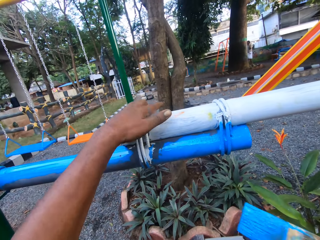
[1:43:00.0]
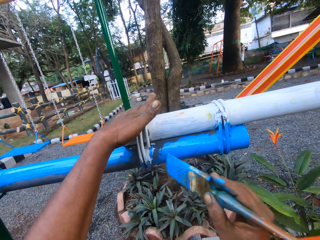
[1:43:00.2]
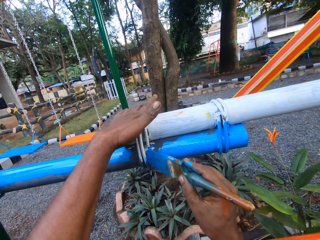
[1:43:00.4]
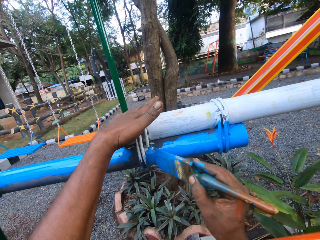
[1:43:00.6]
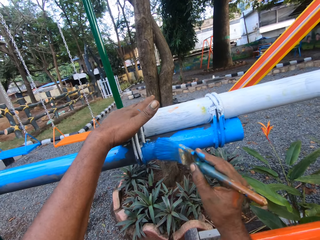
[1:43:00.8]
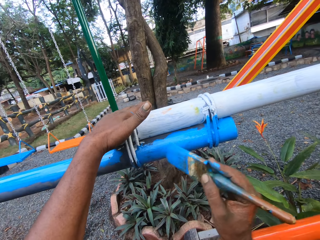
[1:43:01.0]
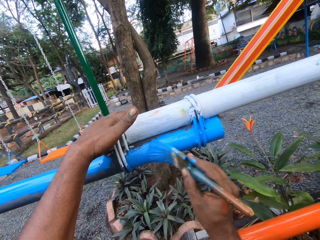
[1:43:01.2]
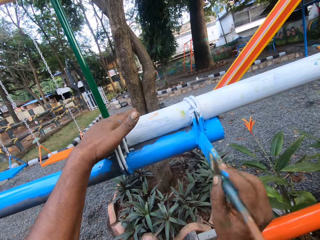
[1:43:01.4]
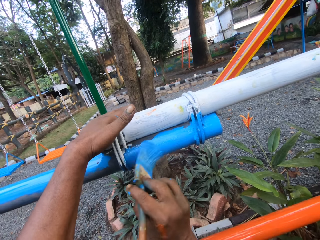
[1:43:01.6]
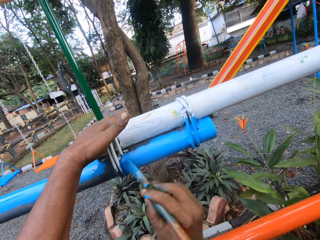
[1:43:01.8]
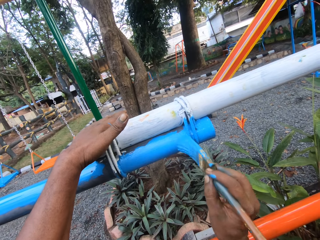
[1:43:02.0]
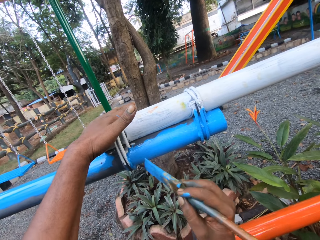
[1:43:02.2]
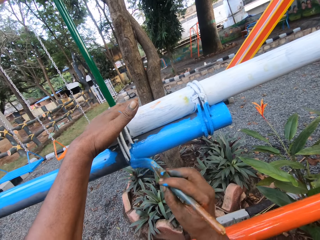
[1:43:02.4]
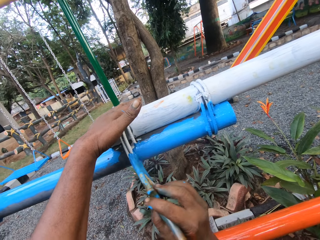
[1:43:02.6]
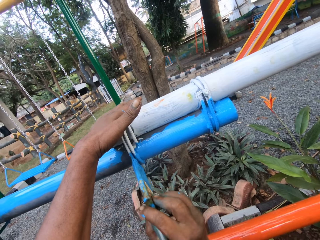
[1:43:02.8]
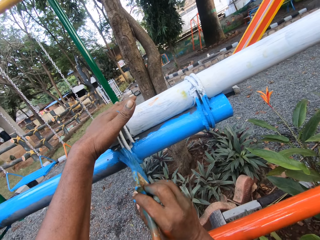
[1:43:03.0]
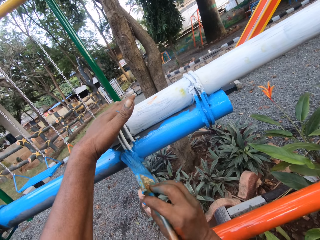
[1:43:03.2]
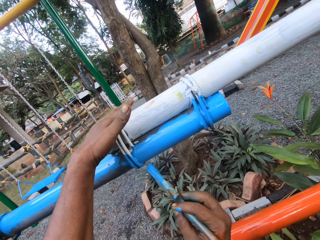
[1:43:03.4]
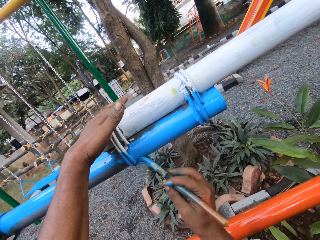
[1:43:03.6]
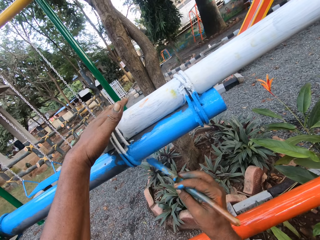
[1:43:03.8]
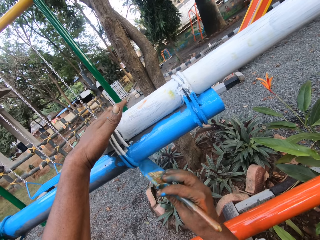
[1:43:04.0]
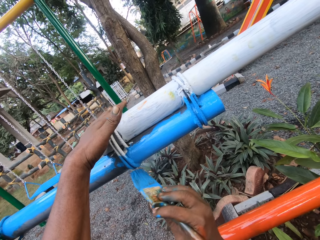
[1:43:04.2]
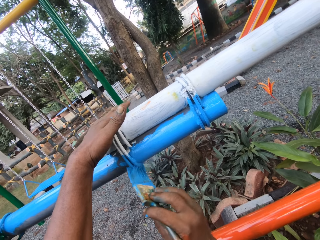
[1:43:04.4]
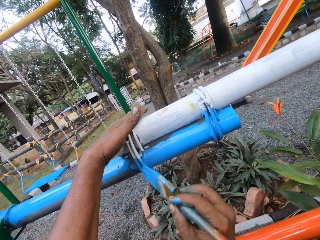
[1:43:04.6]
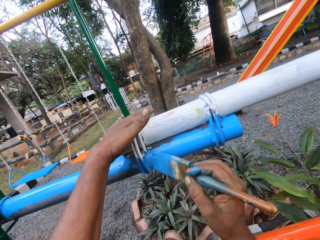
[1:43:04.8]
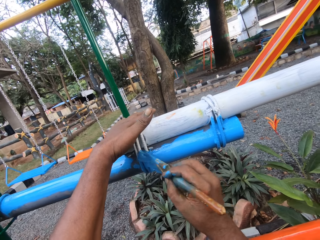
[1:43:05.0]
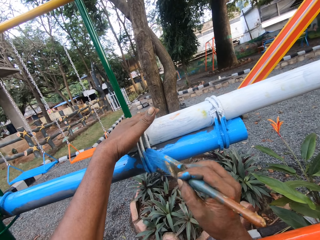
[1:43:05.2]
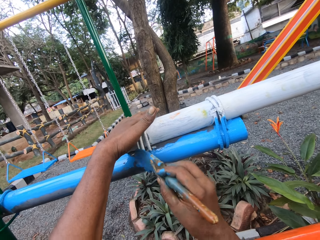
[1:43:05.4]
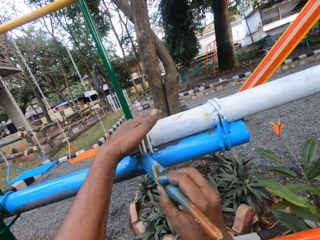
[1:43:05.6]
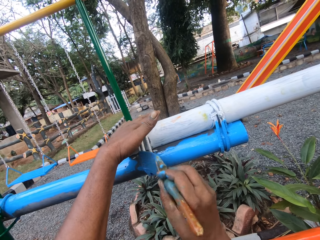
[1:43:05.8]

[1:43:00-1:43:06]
The camera wearer paints a metal rod with a painting brush.

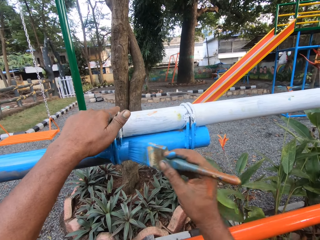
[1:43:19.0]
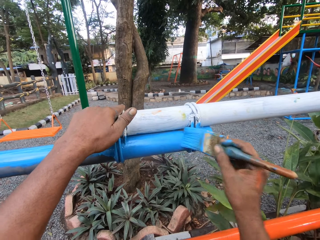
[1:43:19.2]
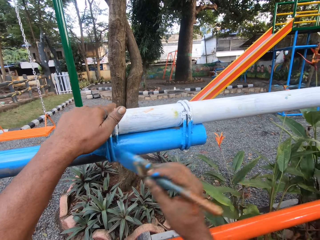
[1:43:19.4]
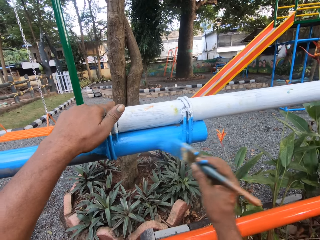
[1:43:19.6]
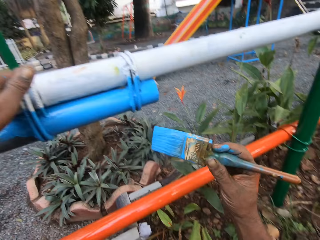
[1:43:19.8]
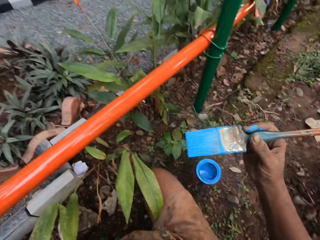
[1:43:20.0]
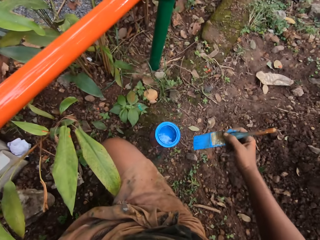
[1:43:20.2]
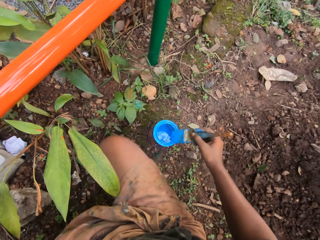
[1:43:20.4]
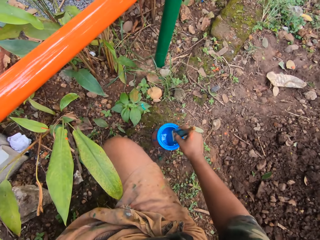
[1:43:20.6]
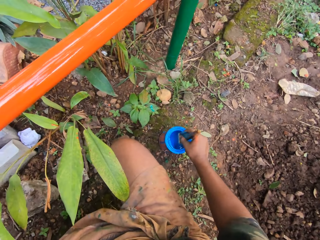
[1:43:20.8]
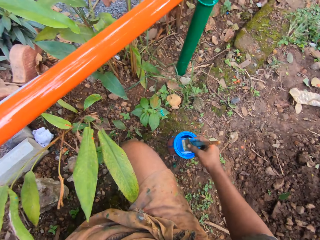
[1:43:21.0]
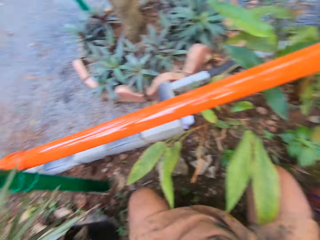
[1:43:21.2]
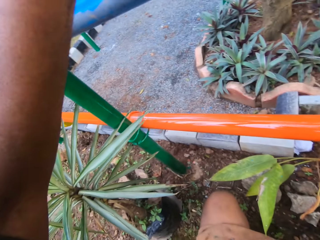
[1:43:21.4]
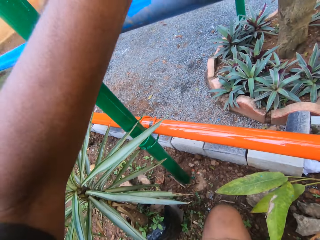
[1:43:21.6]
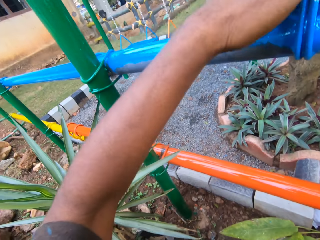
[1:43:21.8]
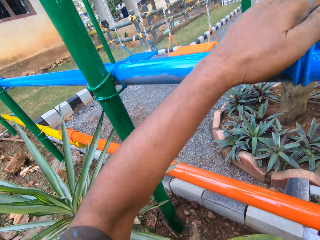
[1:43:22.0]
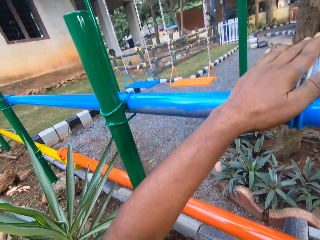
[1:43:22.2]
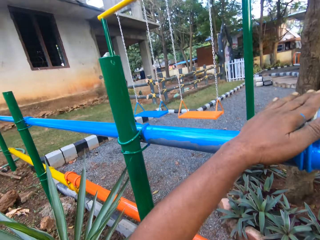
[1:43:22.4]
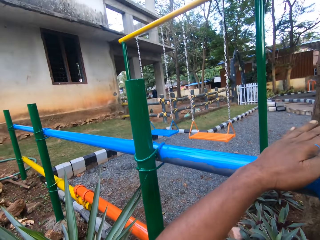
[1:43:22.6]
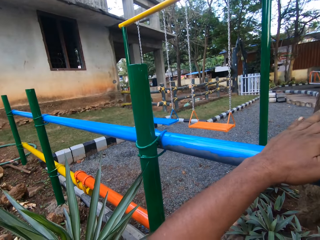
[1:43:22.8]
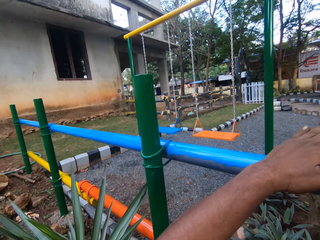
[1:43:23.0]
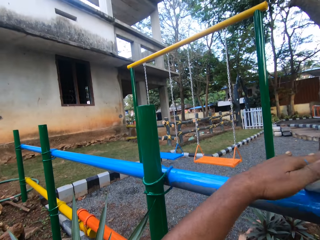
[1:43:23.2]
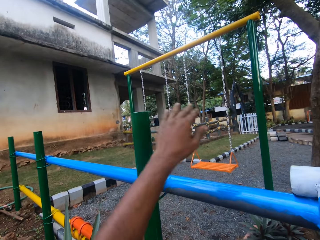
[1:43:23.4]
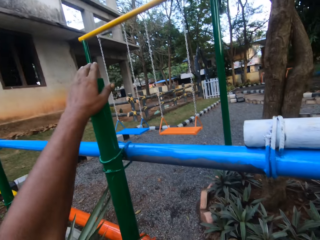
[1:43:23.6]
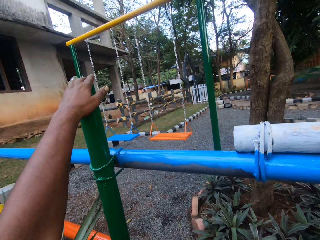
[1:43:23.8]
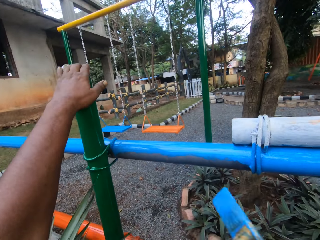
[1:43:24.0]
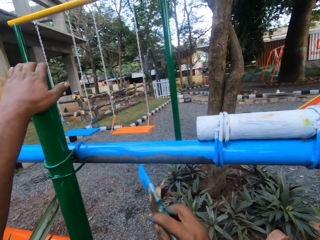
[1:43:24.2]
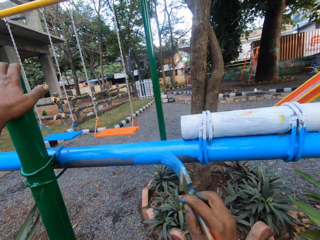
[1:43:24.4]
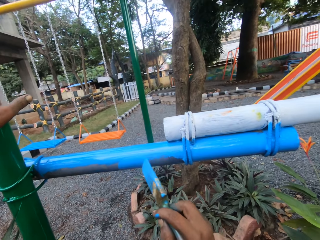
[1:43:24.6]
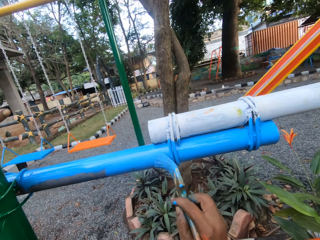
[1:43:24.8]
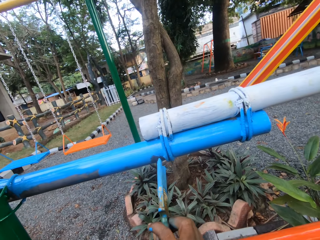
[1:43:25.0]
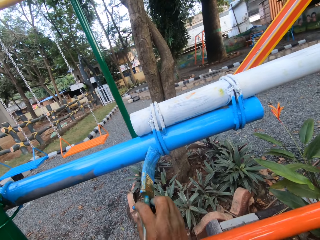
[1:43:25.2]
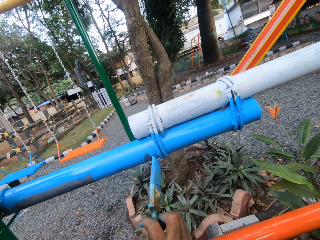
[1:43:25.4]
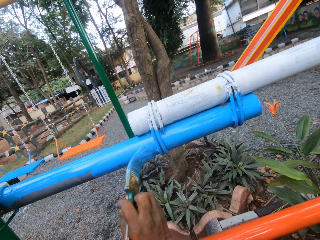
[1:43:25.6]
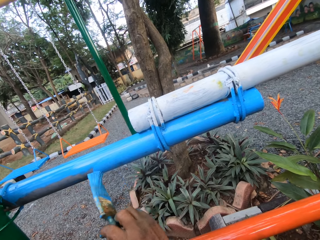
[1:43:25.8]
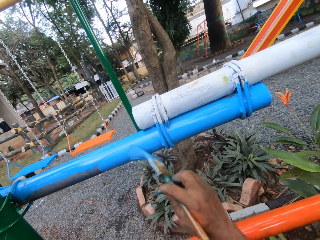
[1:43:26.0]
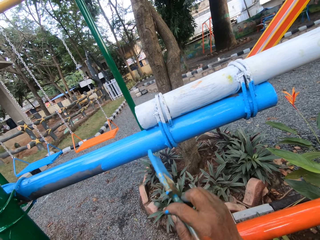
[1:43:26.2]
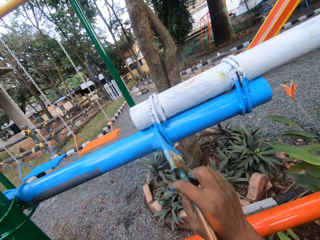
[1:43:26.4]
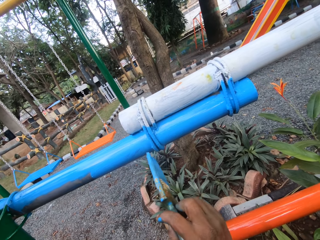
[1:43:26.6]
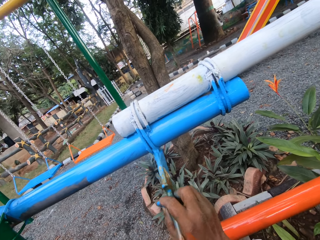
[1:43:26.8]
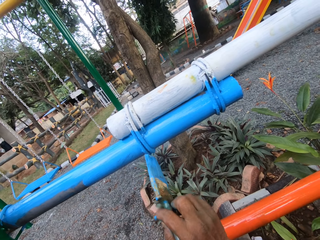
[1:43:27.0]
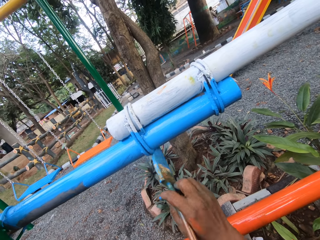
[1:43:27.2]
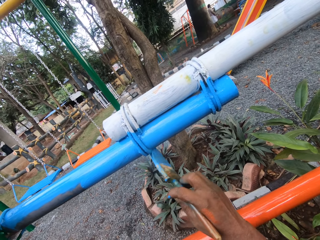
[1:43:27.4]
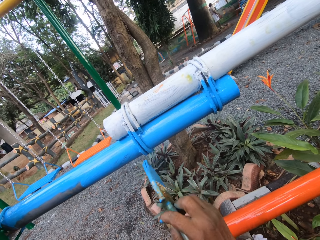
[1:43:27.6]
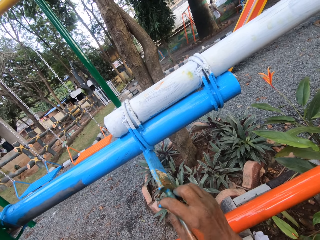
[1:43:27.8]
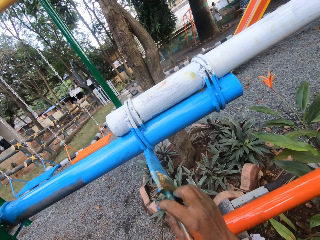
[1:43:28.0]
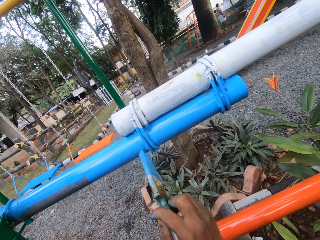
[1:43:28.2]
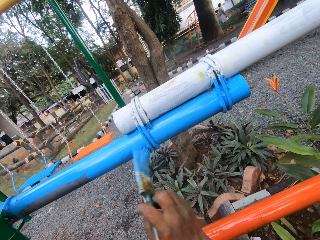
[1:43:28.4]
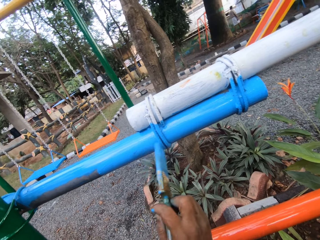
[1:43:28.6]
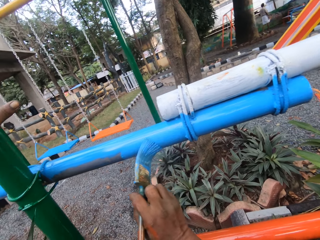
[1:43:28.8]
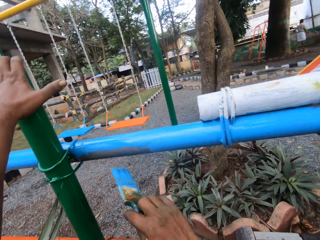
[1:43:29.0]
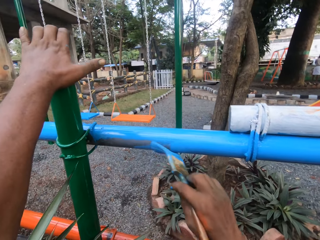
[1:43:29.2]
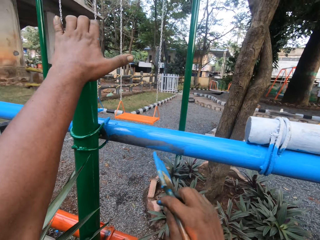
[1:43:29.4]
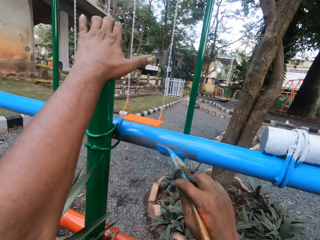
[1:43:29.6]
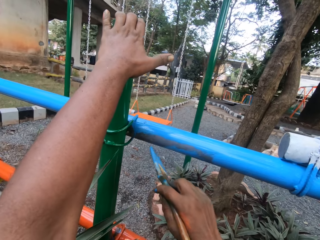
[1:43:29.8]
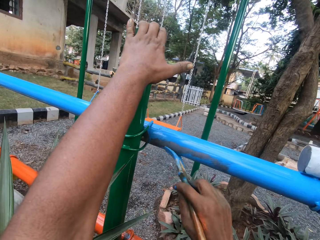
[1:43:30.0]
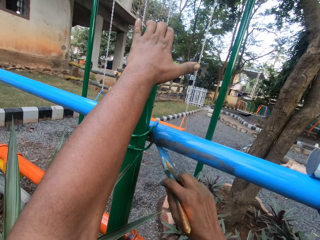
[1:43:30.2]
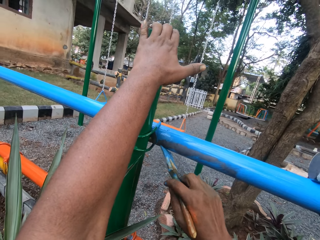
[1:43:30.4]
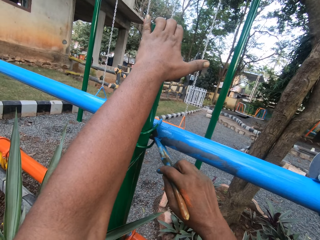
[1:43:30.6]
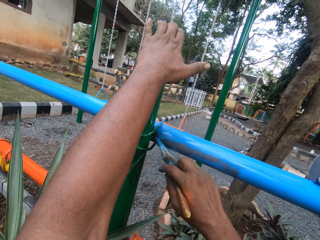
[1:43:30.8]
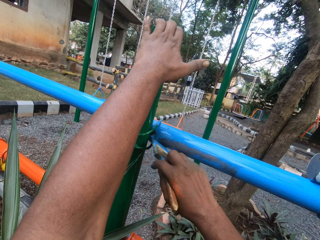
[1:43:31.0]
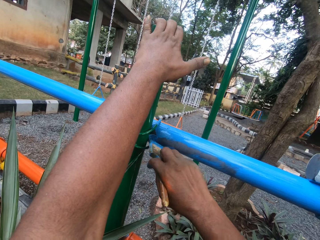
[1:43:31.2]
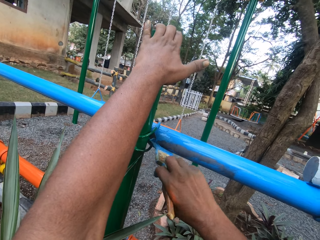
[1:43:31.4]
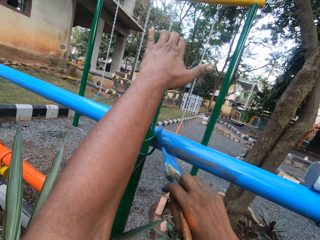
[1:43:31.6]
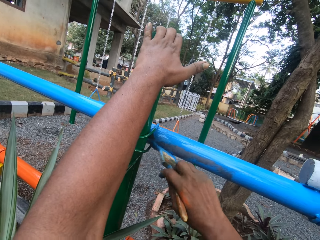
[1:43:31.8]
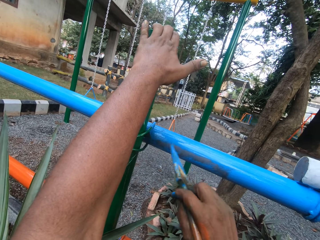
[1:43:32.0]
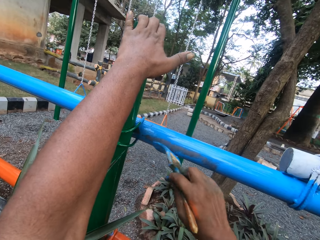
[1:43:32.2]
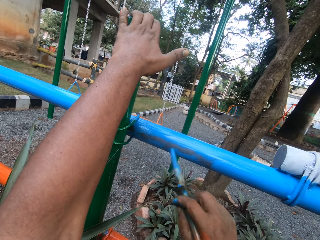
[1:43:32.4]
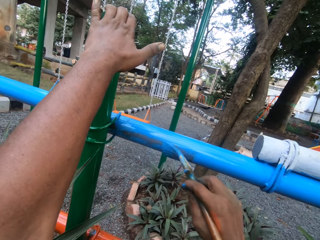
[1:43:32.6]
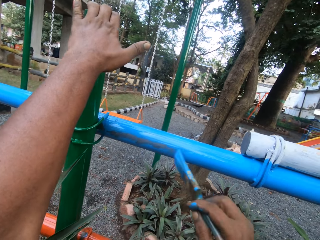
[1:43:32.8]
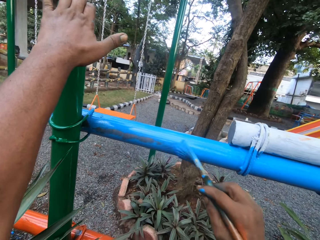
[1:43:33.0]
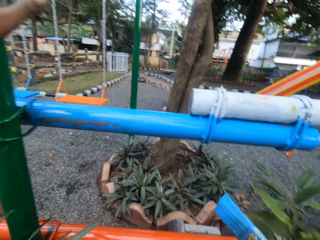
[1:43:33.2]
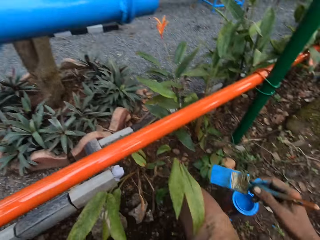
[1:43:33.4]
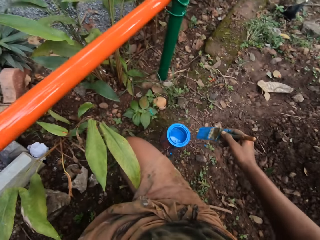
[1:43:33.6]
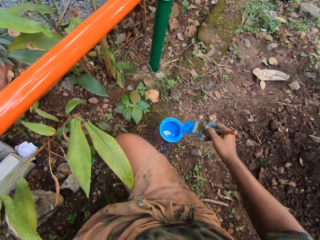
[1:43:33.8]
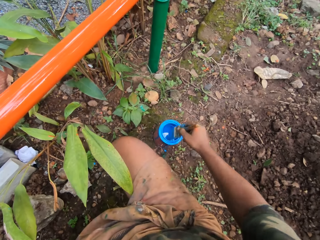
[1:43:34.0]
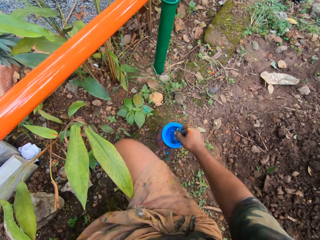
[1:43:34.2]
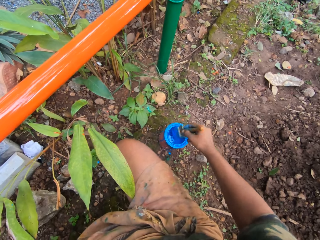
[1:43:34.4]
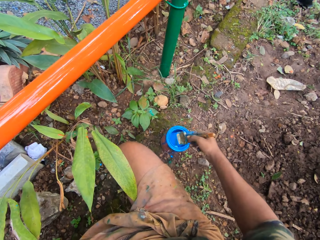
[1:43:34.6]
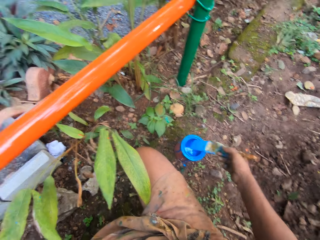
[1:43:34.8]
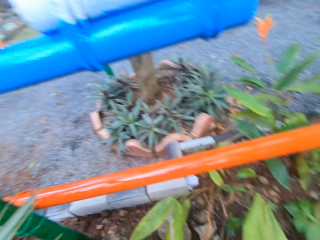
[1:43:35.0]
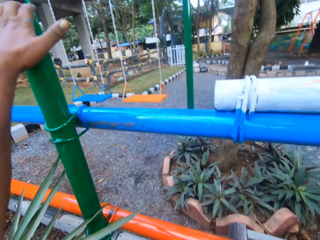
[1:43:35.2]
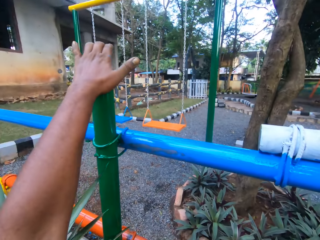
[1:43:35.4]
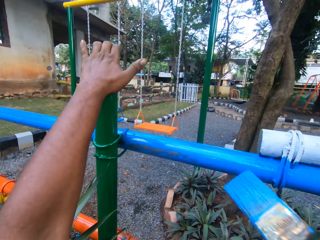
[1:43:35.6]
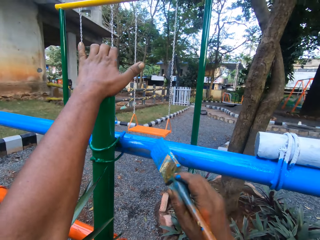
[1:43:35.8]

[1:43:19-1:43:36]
The camera wearer dips a painting brush in the paints. They paint a metal rod with the painting brush. They dip the paint brush in the paint can. They paint the metal rod.
